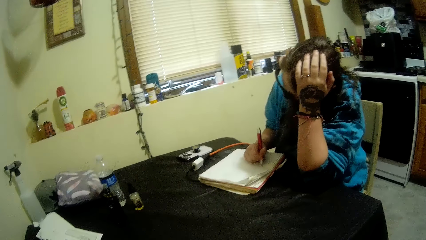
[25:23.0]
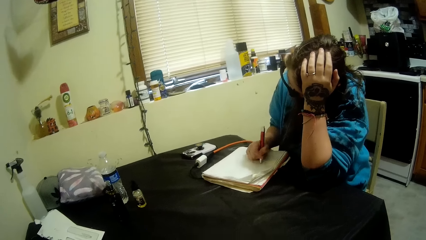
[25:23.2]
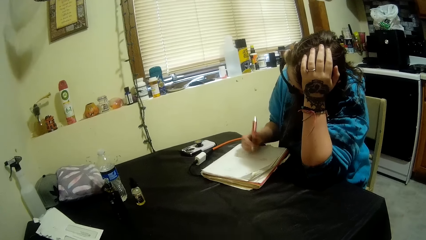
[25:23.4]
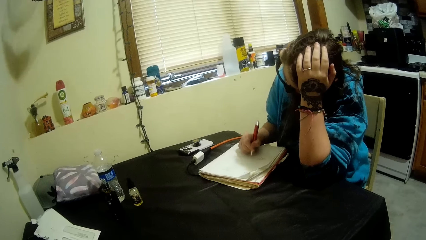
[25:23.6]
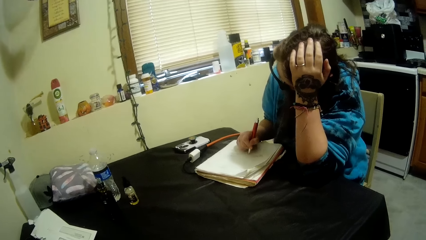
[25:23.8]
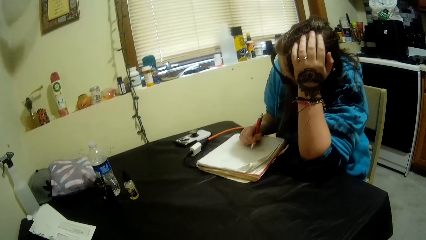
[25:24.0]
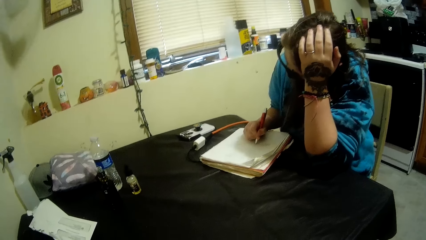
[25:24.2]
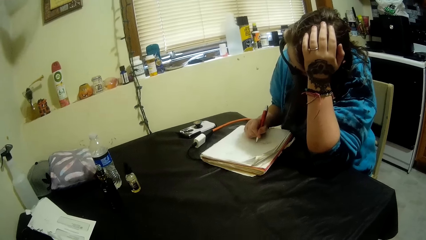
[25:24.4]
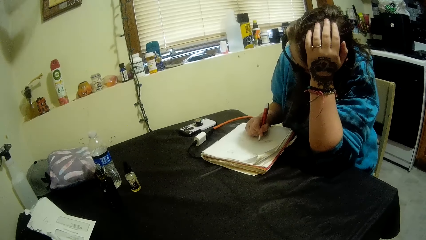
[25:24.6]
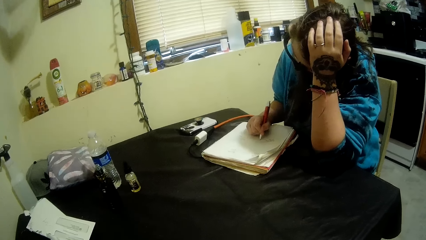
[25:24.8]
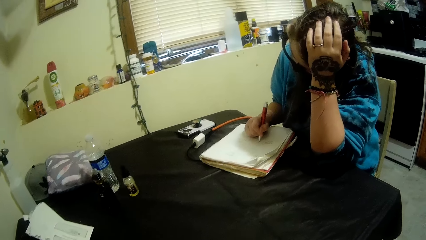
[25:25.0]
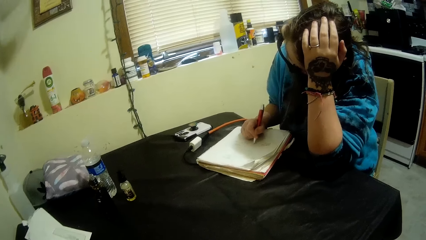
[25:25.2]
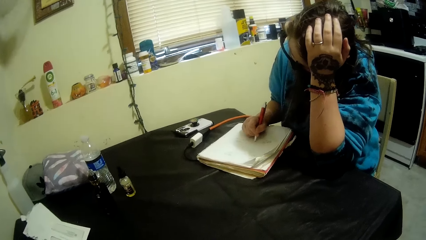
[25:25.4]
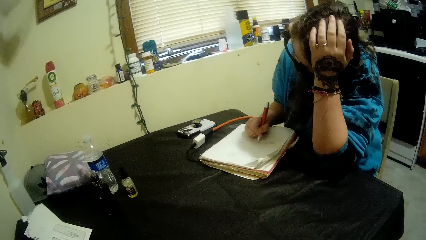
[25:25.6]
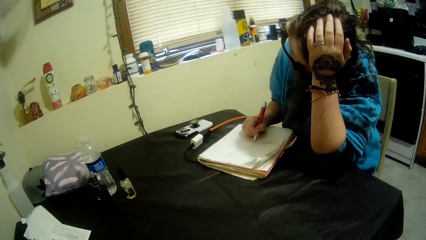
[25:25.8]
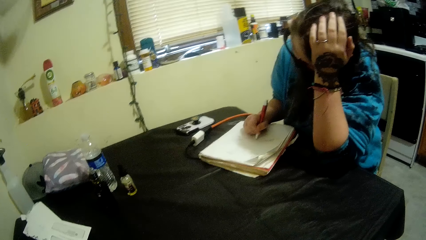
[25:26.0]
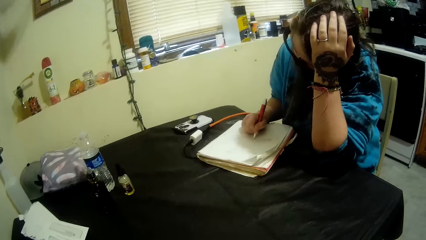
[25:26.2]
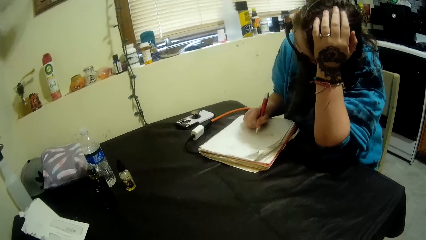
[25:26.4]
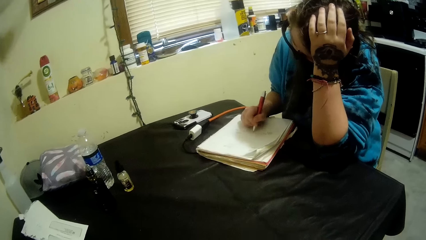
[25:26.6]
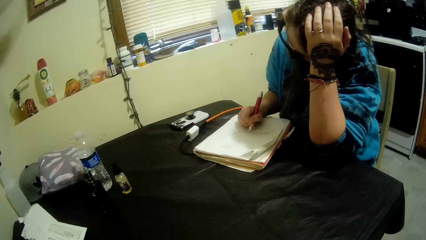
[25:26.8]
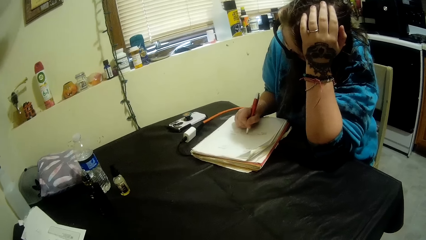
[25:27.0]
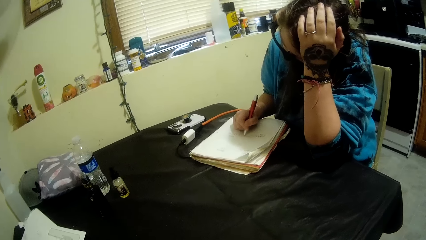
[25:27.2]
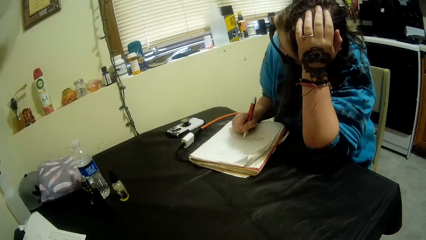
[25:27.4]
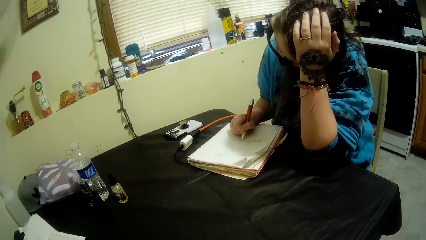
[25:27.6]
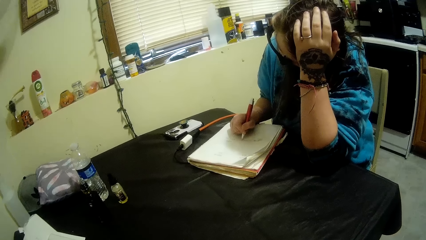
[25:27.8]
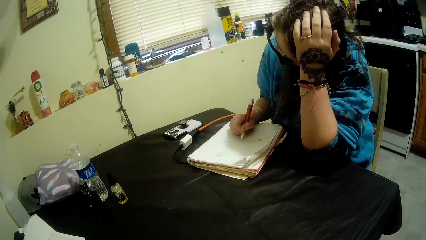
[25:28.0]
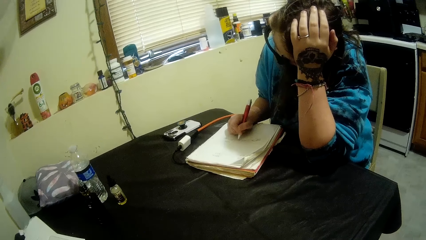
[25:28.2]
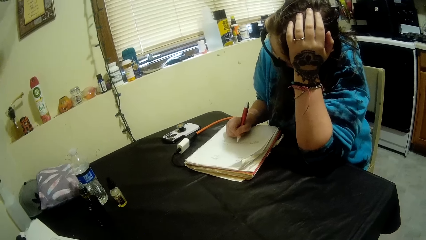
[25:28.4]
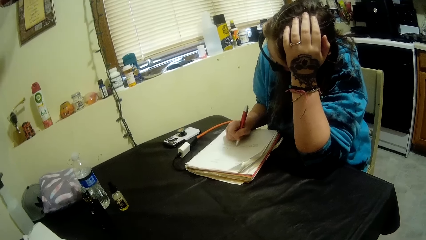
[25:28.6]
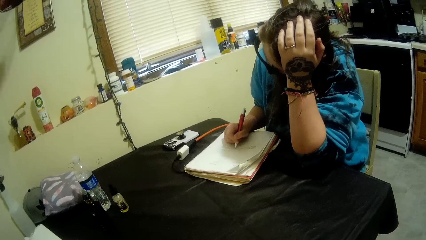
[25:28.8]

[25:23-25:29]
A person writes on the book.

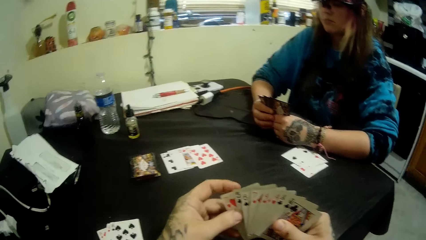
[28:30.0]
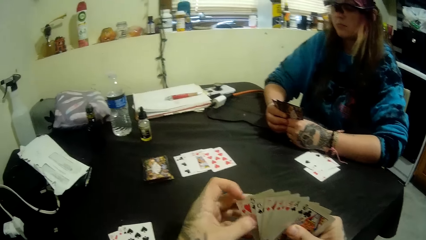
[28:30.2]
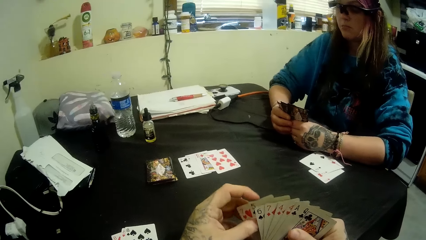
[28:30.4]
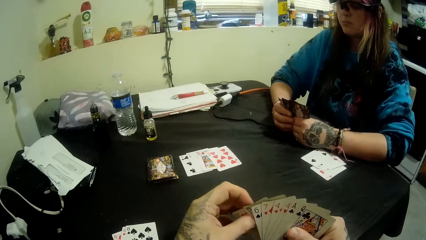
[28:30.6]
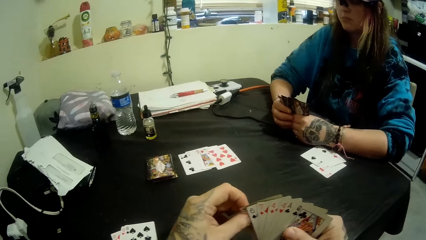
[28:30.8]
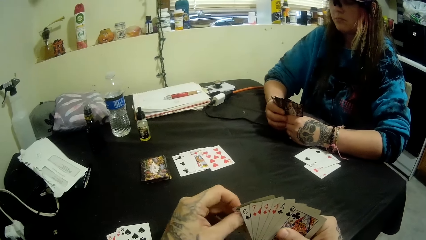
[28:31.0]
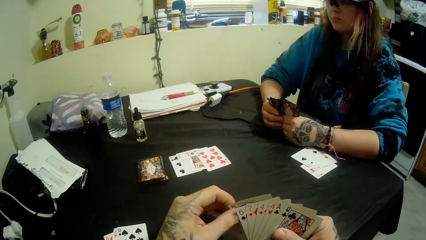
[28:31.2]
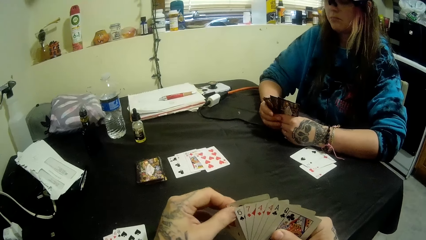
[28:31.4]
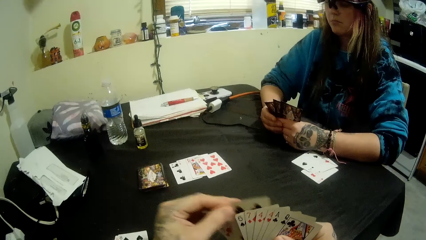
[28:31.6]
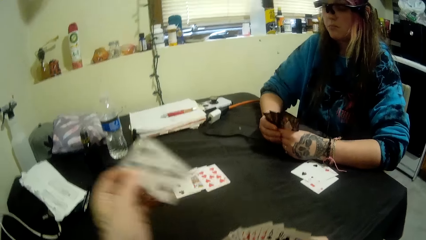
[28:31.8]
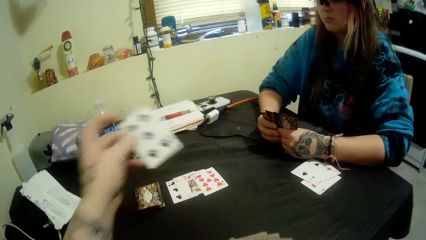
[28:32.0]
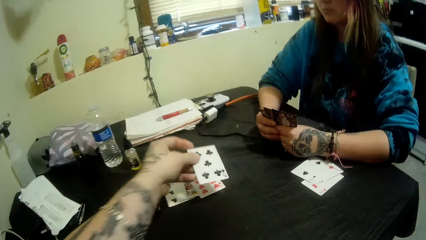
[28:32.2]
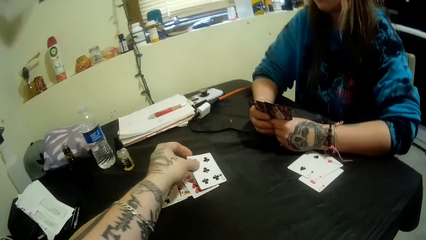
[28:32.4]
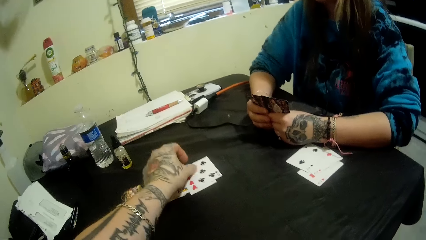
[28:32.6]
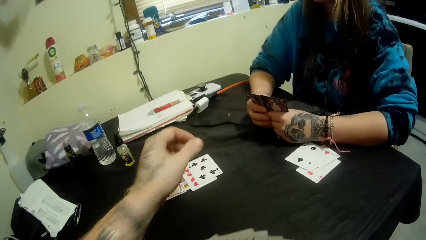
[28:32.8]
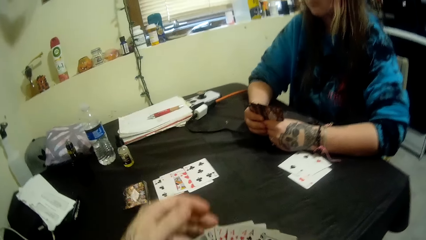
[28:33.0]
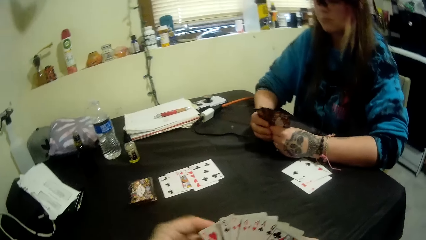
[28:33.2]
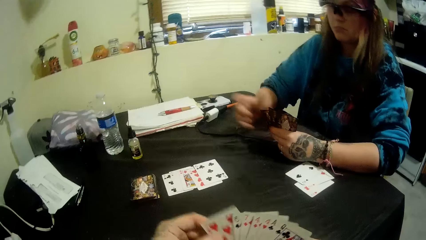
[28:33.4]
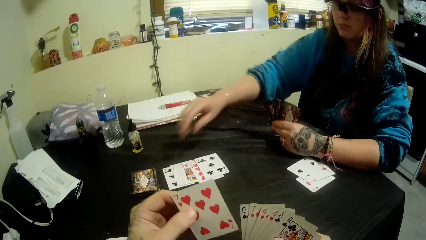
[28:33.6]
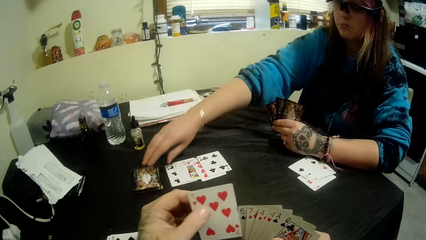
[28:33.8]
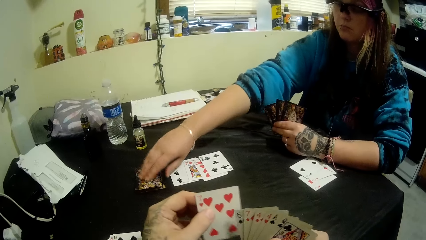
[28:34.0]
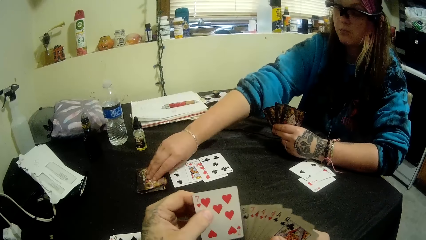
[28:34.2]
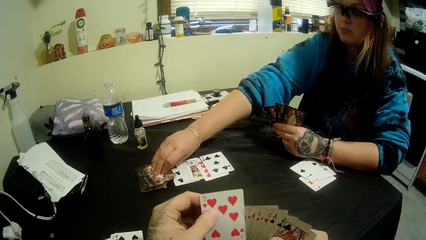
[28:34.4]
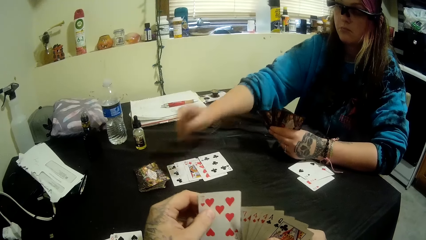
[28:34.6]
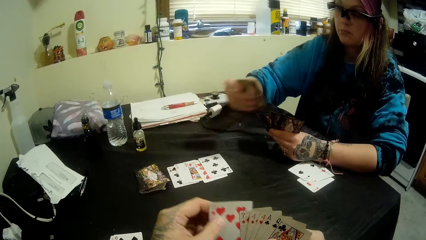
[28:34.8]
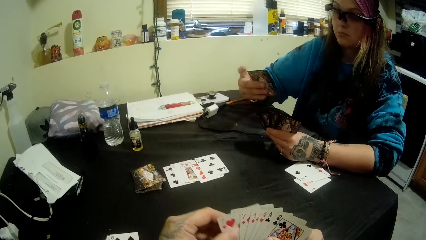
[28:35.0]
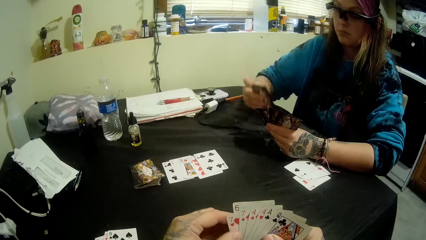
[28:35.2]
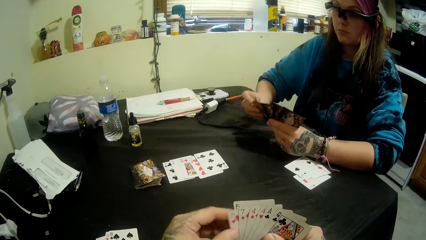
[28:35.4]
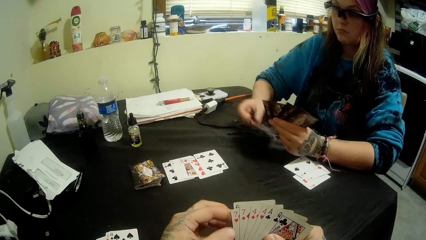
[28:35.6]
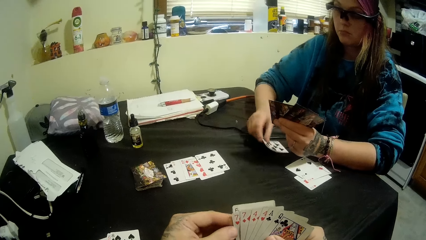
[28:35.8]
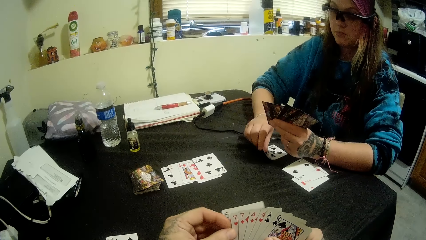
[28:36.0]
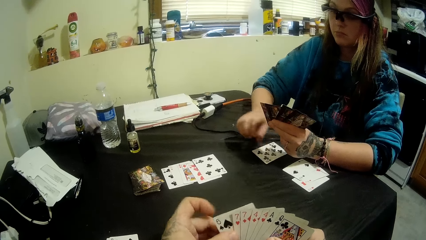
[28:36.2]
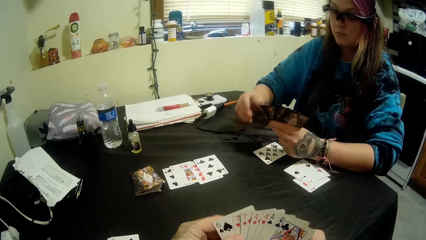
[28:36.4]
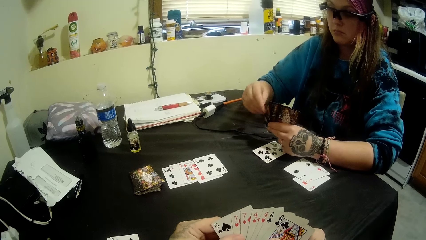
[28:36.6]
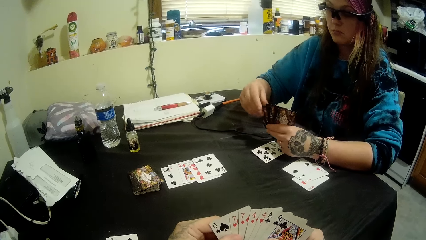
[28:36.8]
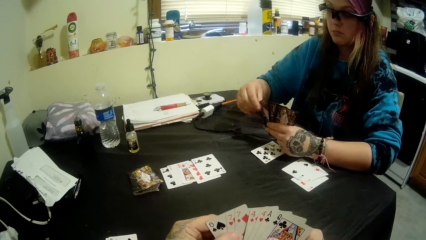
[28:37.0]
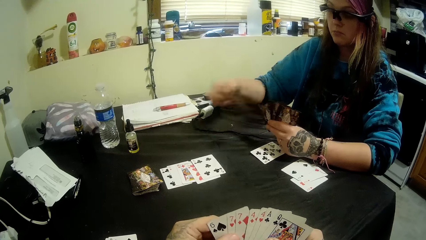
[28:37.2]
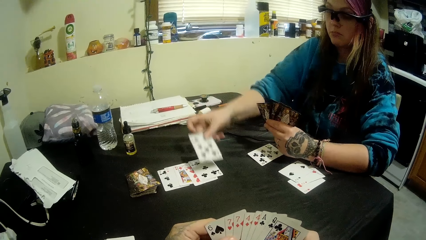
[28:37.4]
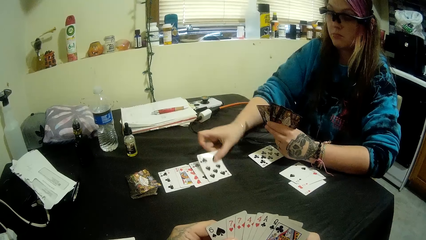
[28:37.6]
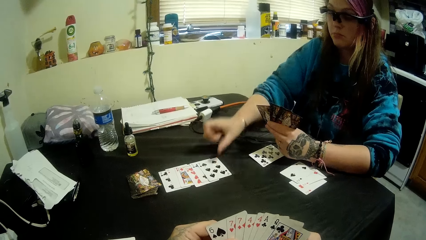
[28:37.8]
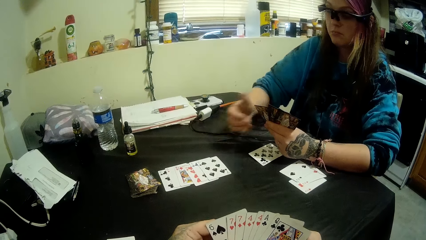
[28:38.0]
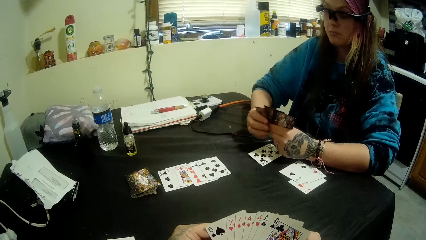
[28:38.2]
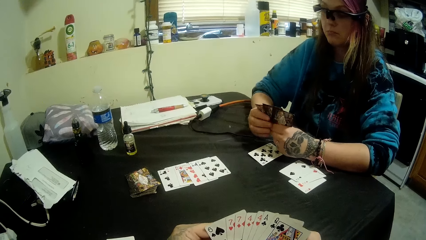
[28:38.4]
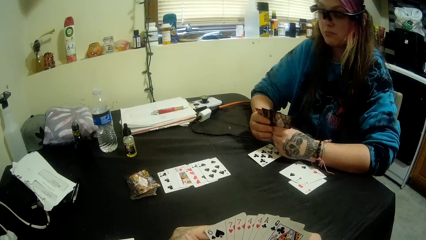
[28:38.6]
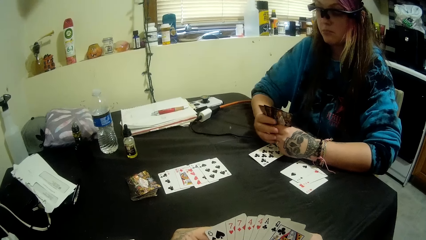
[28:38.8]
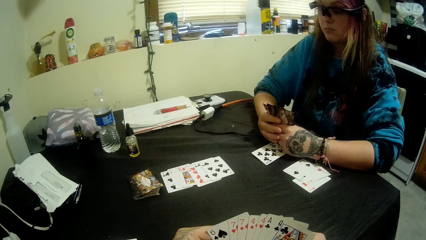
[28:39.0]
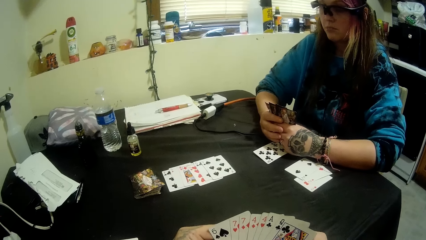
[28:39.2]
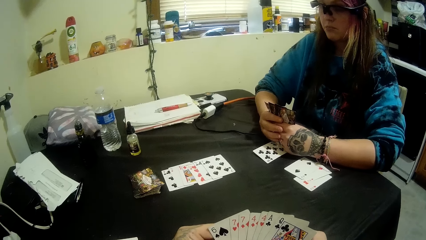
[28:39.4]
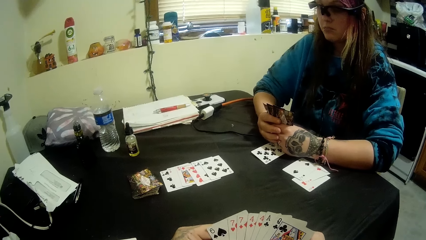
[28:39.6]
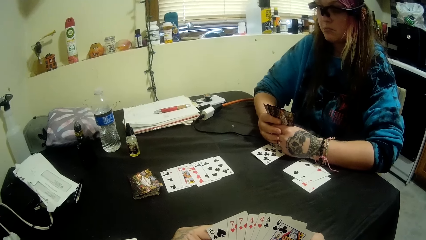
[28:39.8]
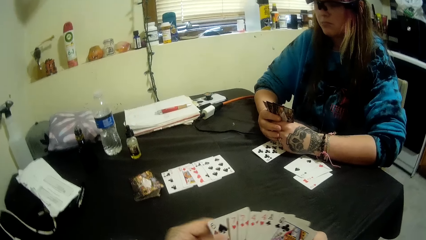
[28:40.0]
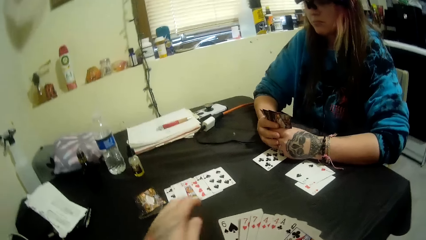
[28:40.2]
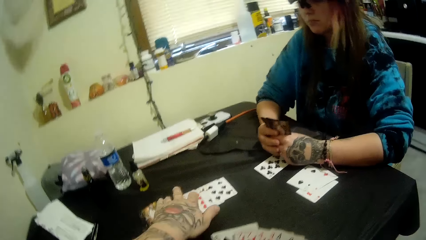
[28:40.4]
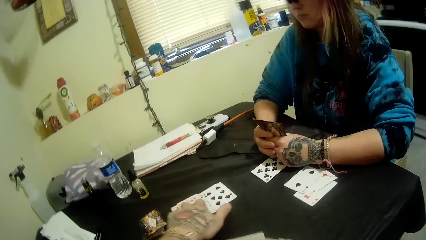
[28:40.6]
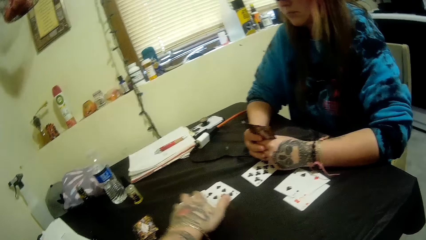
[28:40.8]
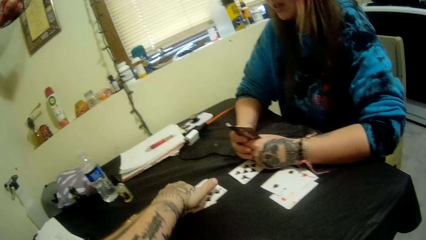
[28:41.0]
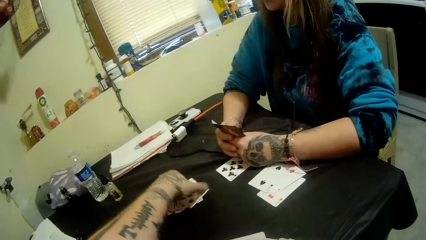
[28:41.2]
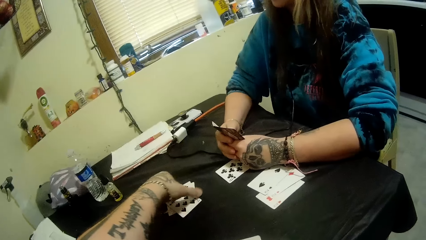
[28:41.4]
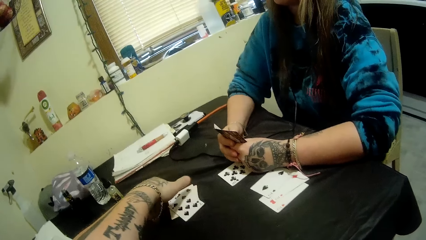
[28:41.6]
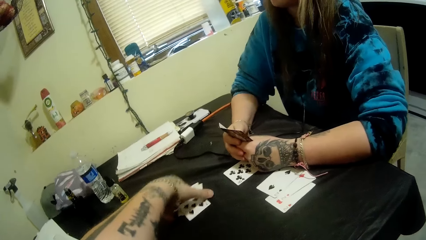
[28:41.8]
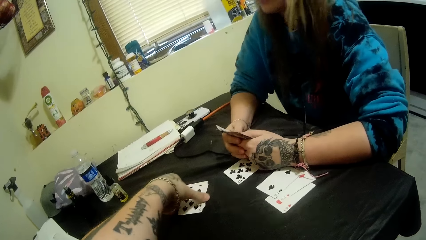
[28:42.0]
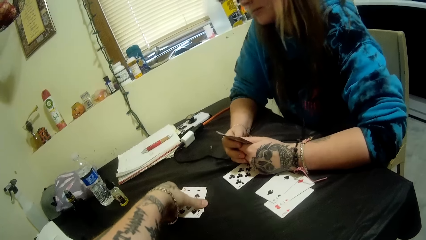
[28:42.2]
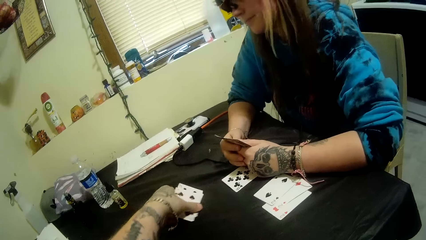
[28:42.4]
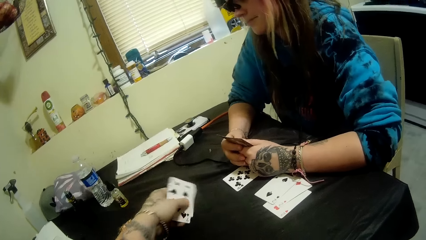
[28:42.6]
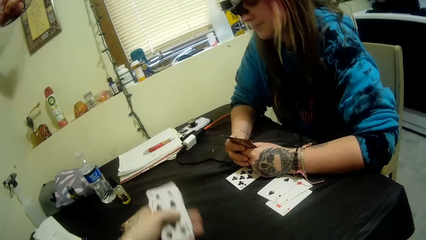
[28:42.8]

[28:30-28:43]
The camera wearer drops a card on the table with his left hand. A woman picks up a card from the table with her right hand and drops cards on the table with her right hand. The camera wearer puts a card on the table. He picks up cards from the table with his left hand.
